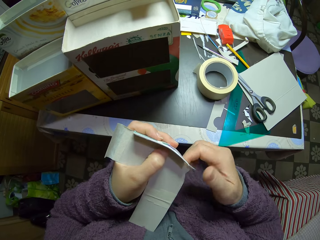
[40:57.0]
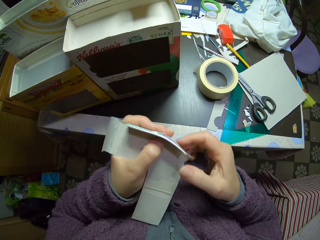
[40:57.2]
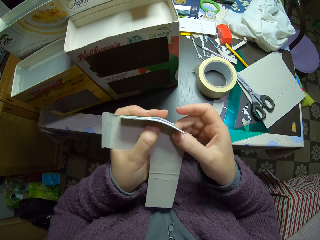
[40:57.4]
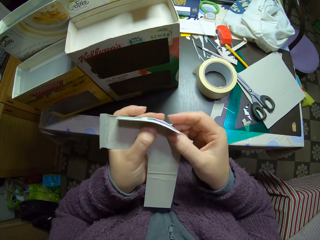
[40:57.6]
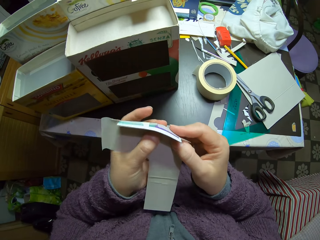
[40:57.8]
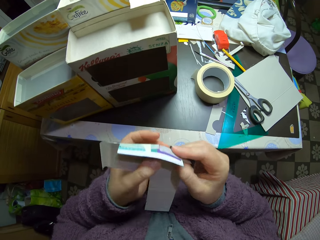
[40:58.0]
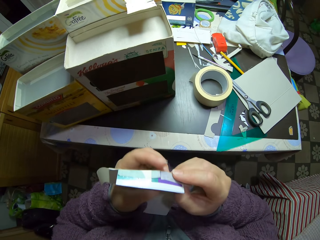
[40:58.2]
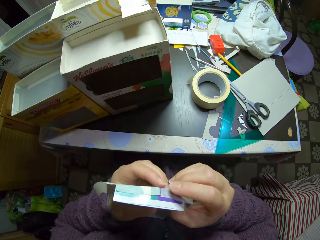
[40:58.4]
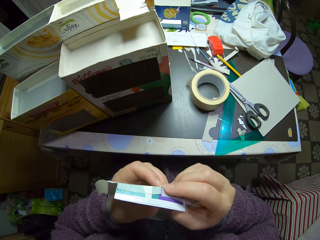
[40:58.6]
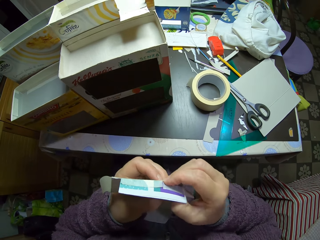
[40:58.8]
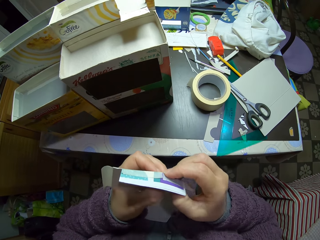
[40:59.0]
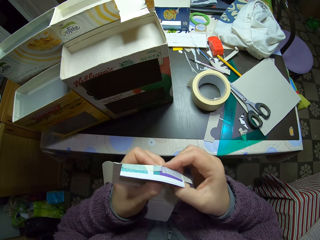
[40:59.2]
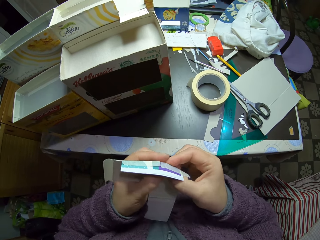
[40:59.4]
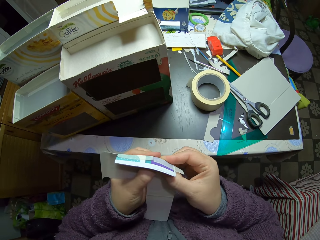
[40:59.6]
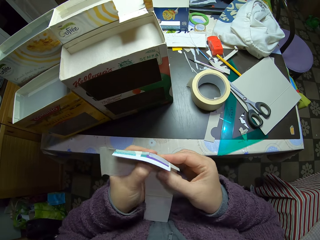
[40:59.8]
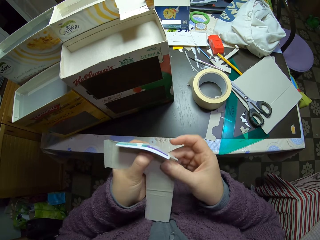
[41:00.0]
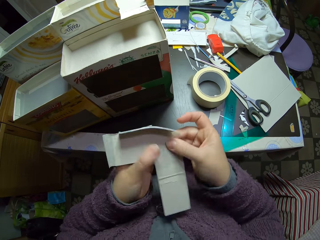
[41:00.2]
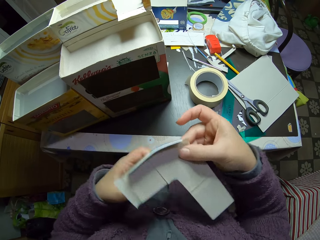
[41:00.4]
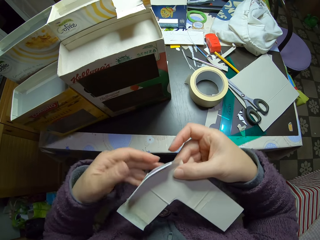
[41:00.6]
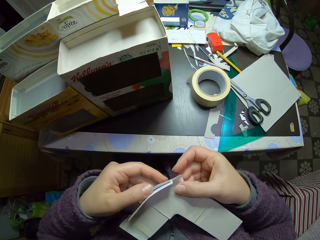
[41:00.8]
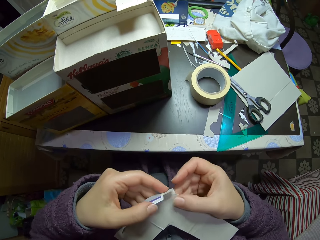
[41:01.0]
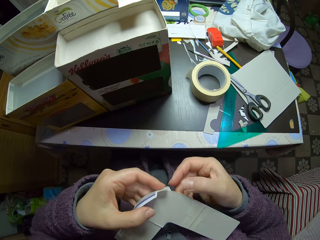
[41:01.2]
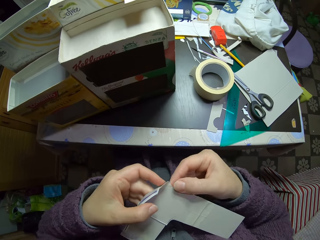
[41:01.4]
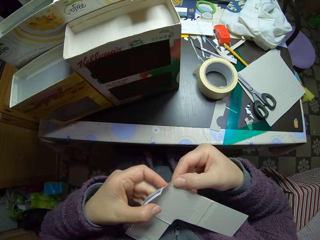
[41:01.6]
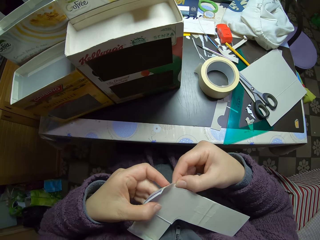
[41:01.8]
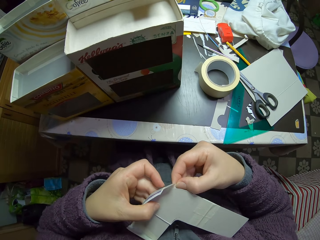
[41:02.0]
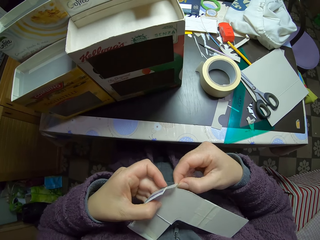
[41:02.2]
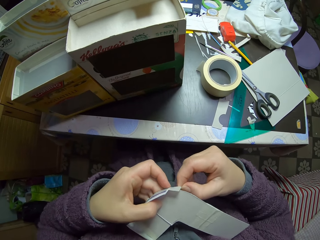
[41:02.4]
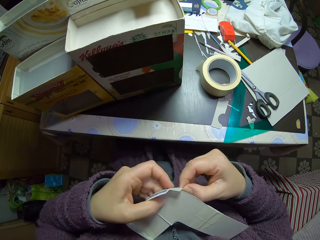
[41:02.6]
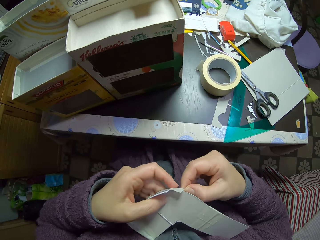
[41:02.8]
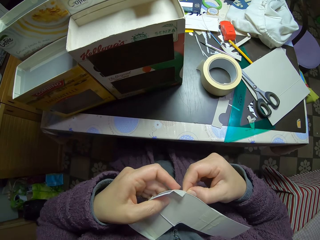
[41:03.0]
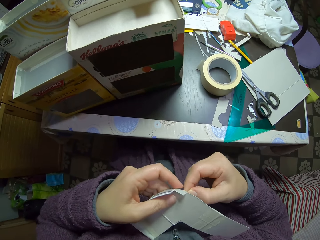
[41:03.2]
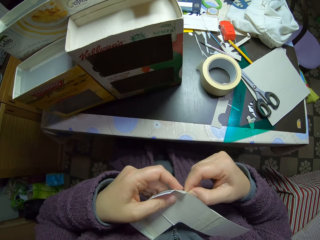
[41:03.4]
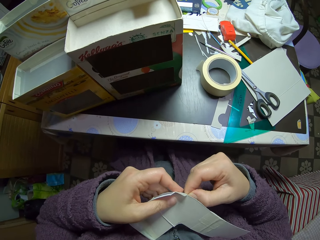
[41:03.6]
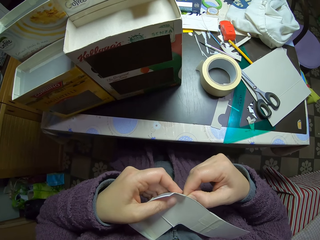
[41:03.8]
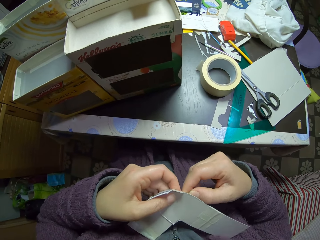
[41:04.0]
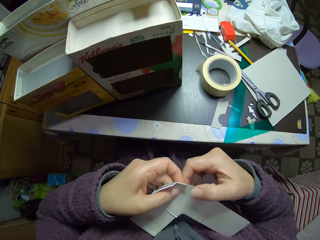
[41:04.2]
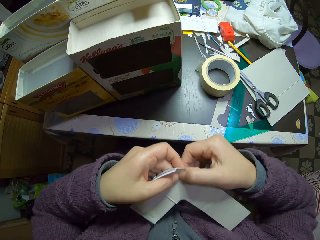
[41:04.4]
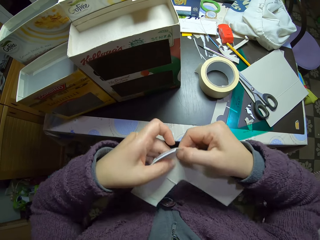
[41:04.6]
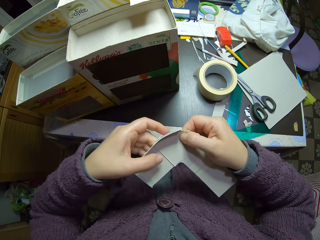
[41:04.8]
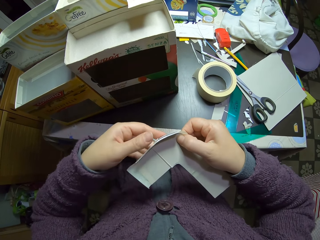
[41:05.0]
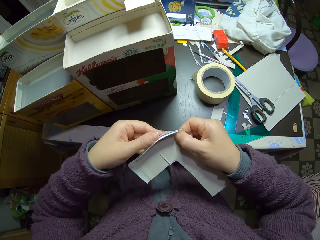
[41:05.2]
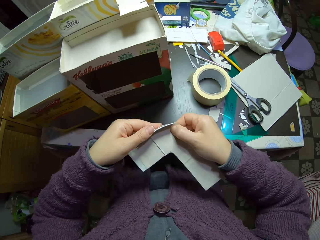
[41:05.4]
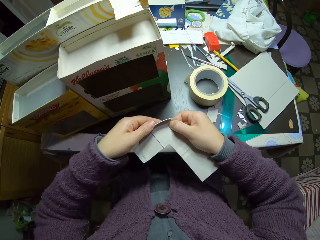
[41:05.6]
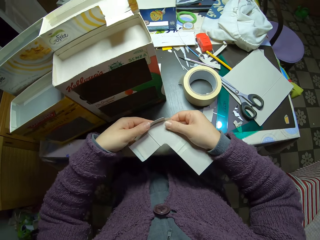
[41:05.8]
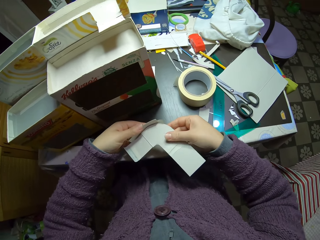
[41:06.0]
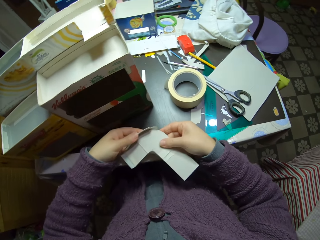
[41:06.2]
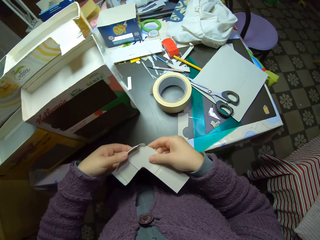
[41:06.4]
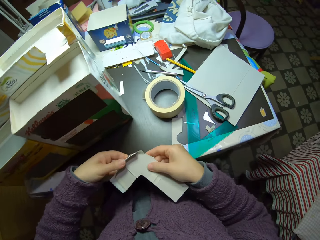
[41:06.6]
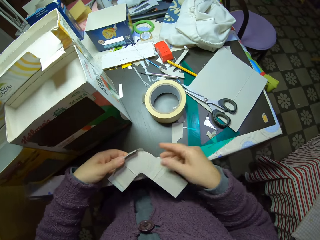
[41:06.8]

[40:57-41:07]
The camera wearer places down the paperboard craft.

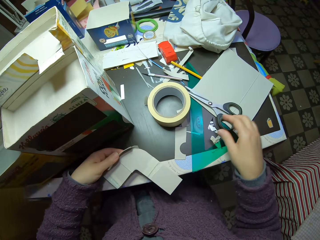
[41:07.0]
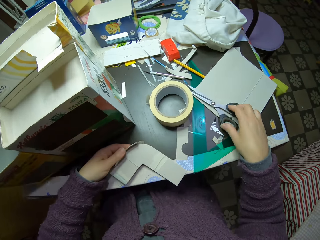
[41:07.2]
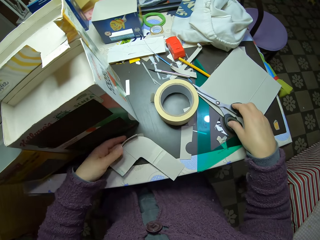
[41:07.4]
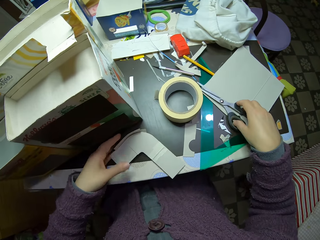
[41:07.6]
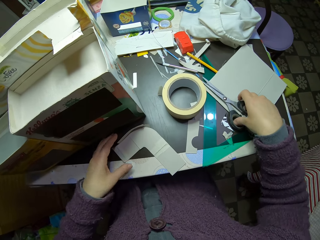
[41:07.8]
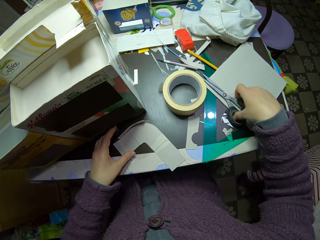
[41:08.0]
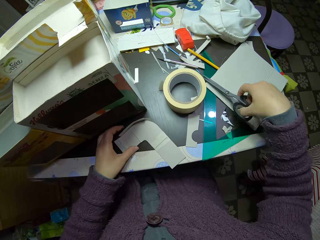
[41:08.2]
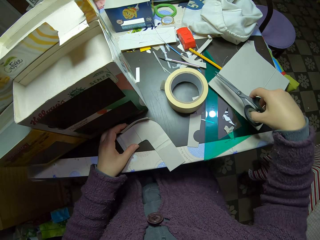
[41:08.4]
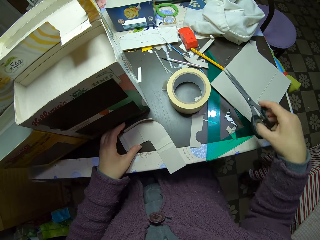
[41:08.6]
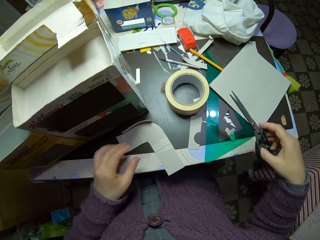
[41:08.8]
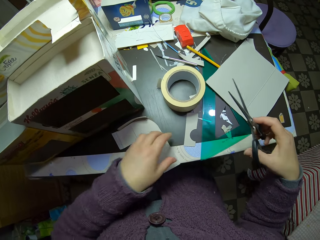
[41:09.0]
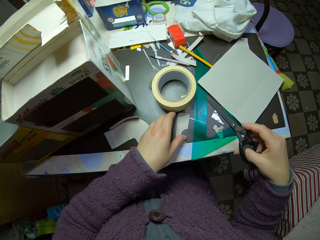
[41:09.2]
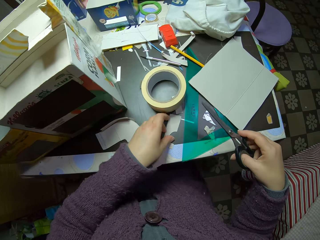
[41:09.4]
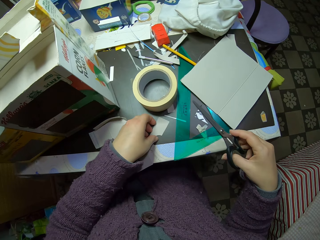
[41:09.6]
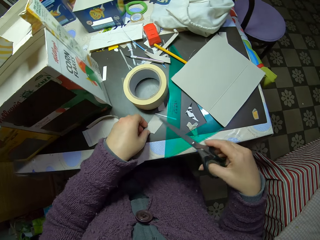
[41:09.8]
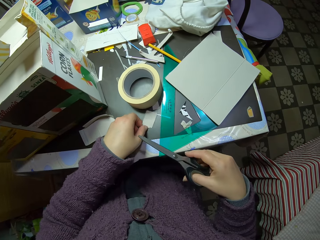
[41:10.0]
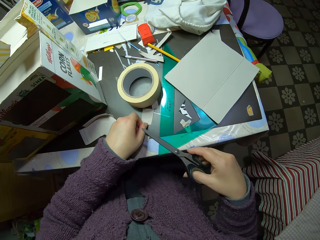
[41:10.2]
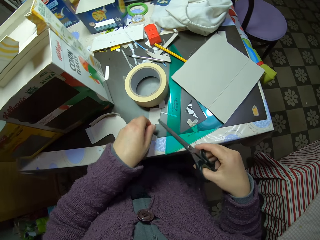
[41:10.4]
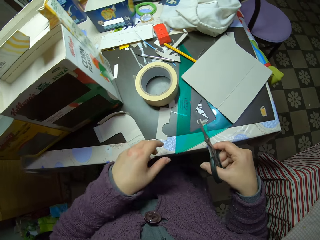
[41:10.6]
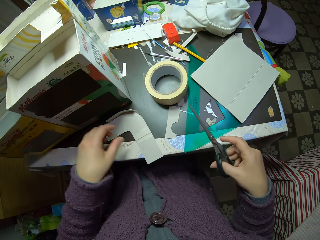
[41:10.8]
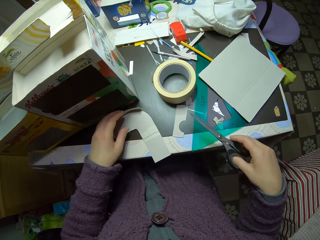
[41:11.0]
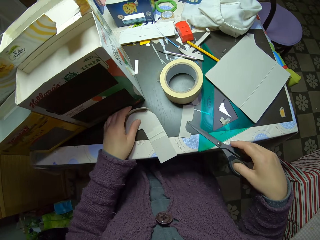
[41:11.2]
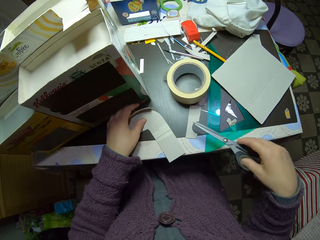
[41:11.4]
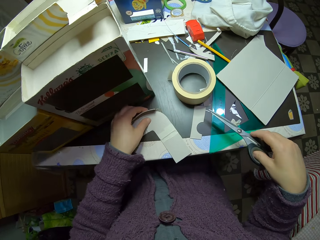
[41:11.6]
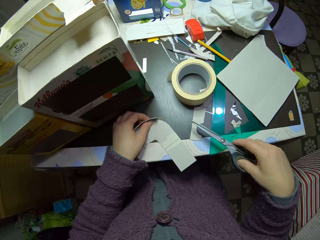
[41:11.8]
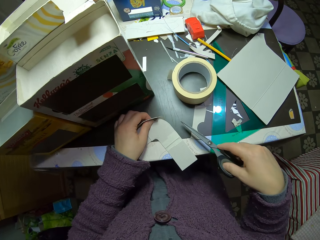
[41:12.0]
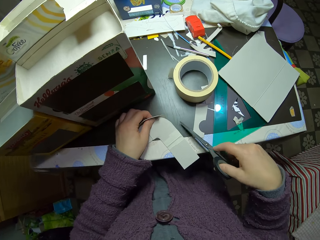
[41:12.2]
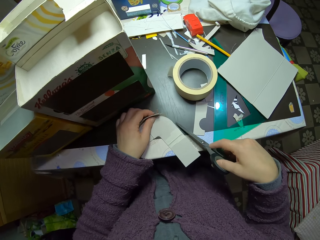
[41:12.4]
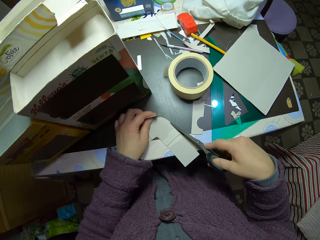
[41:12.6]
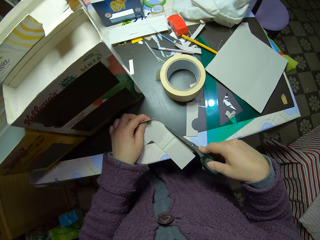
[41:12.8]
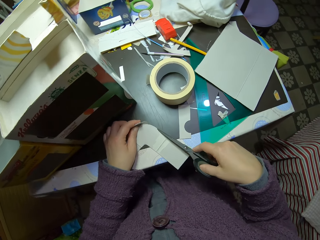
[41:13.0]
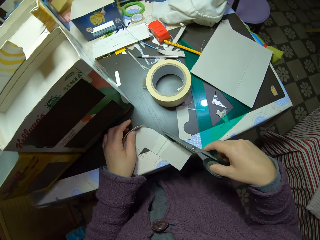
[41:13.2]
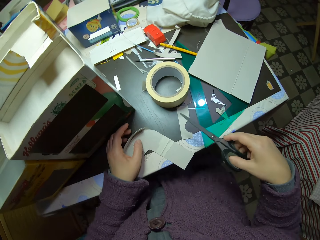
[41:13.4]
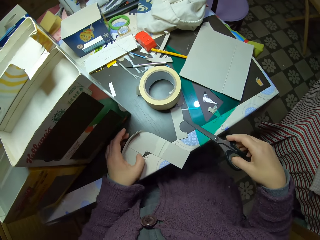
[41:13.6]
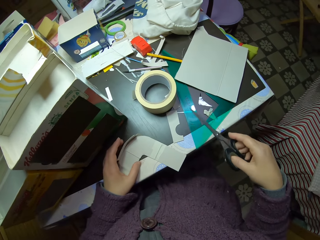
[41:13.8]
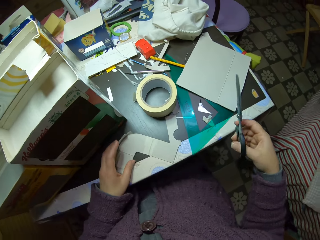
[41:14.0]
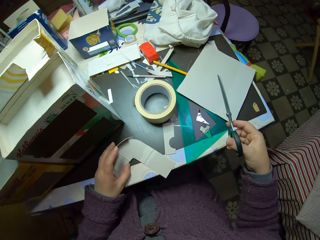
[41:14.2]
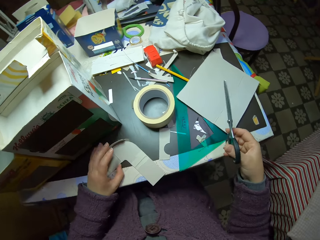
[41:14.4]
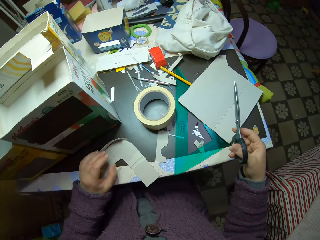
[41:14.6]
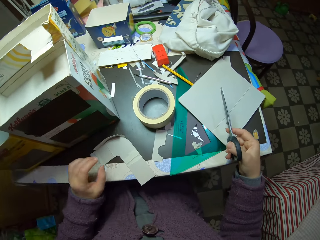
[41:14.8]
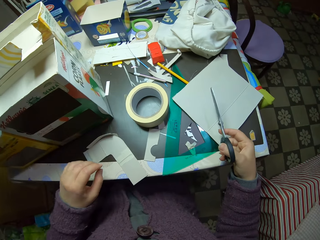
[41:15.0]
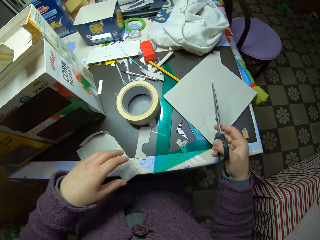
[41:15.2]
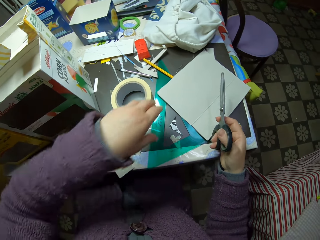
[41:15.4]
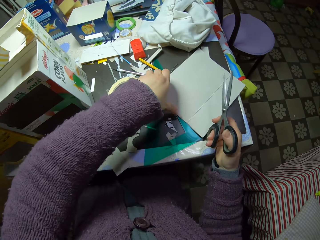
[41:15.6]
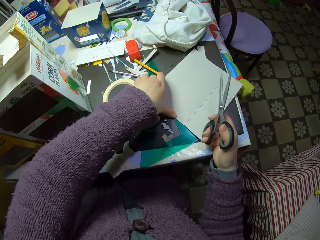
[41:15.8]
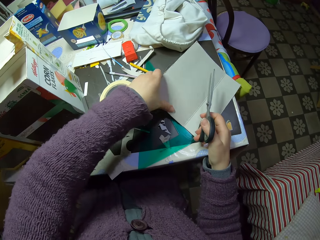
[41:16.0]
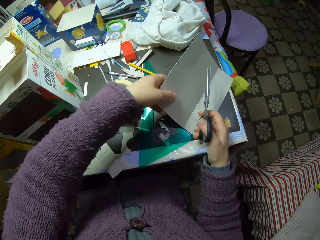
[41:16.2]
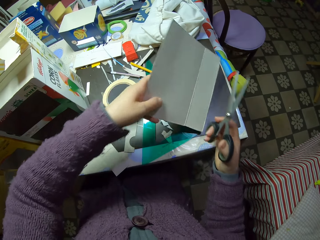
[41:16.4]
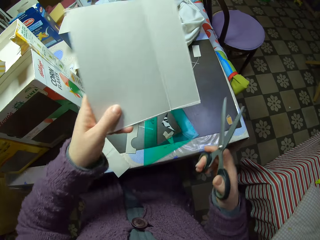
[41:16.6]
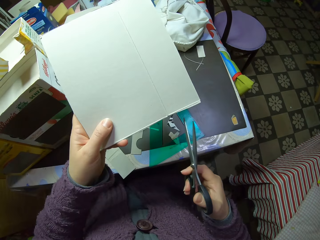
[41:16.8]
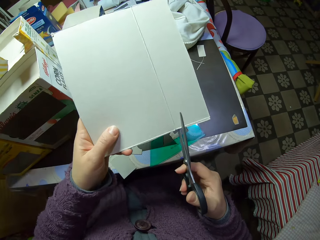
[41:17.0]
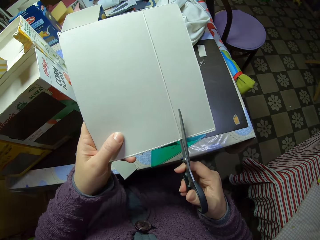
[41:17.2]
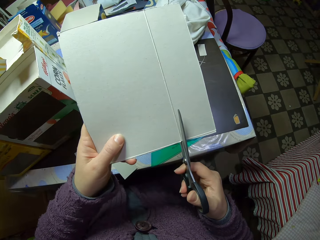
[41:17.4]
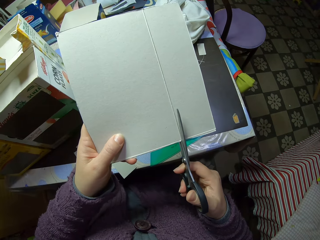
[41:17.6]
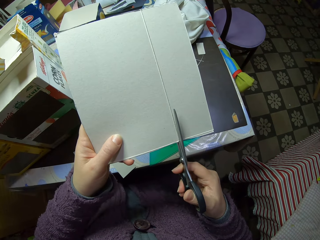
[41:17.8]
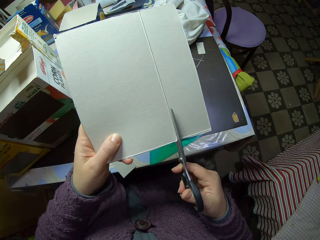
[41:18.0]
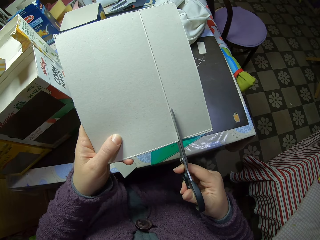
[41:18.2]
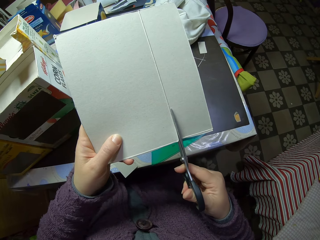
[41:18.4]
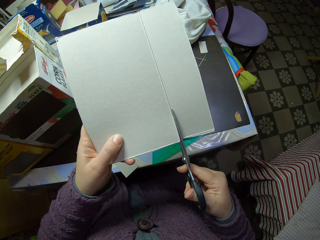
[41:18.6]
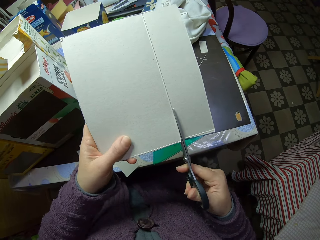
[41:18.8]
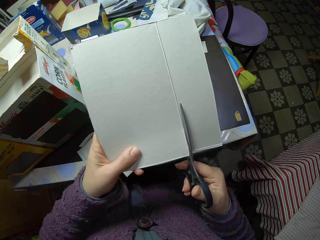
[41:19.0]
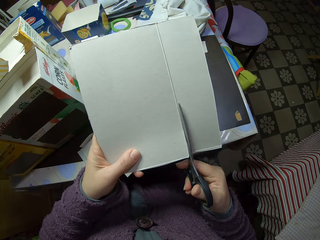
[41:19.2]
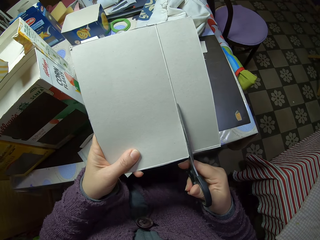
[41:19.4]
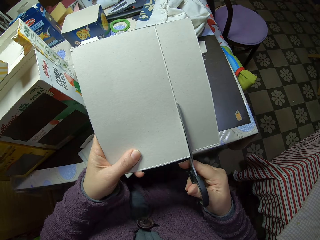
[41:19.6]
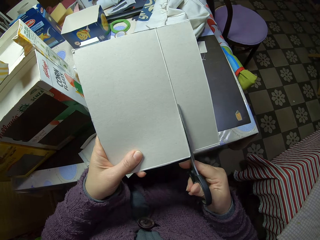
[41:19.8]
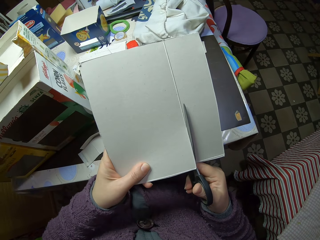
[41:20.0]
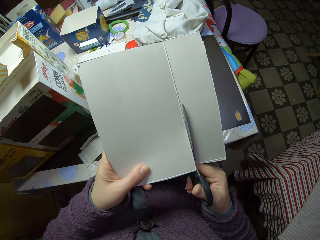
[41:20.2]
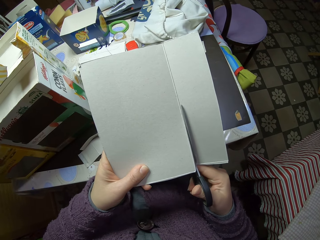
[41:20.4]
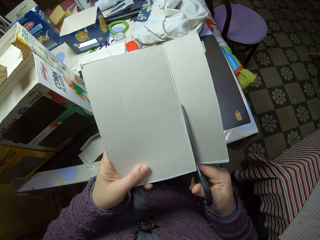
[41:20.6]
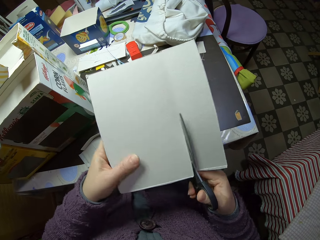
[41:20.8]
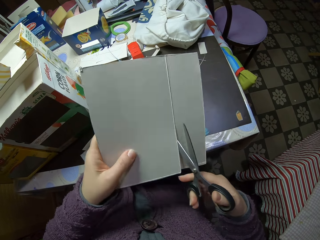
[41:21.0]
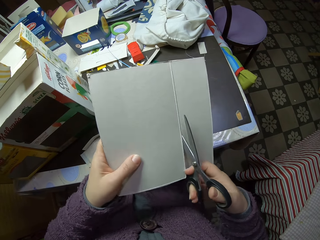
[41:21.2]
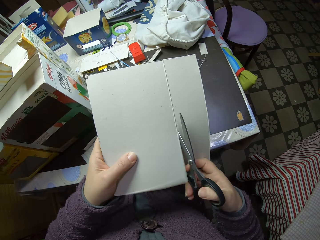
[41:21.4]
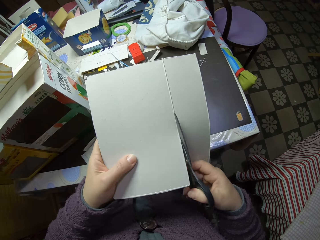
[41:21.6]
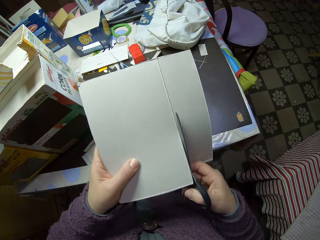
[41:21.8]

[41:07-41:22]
The camera wearer picks a pair of scissors from the table. They adjust a small piece of paper on the table and move the initial piece of paper on the table. They guide the paper with the scissors. They hold the paperboard craft. They cut the sellotape with the scissors. They pick a large piece of paper from the table. They cut the paper with the scissors.
